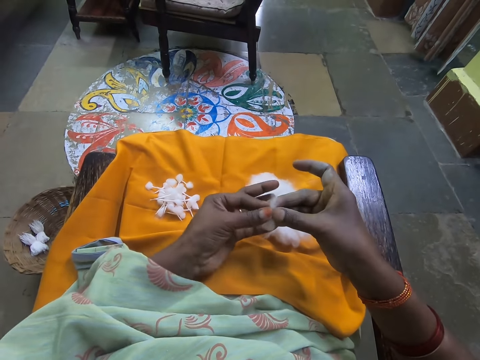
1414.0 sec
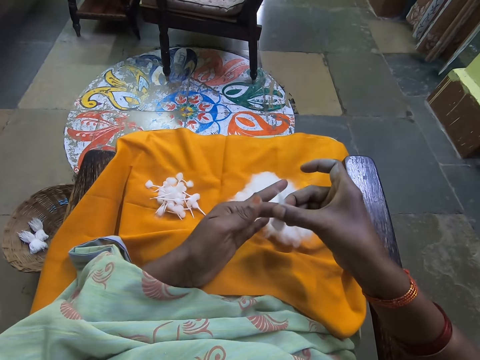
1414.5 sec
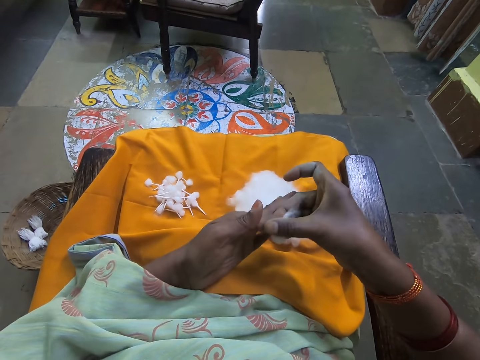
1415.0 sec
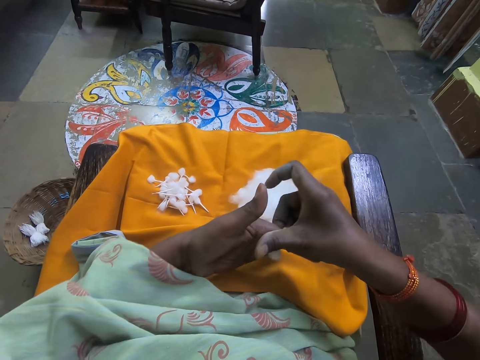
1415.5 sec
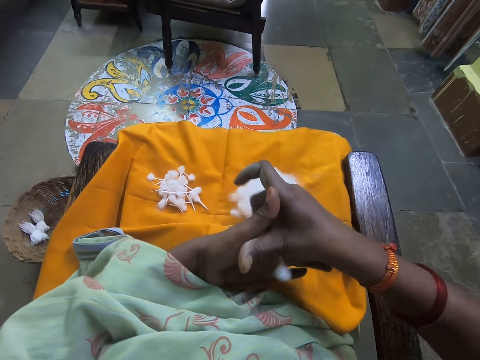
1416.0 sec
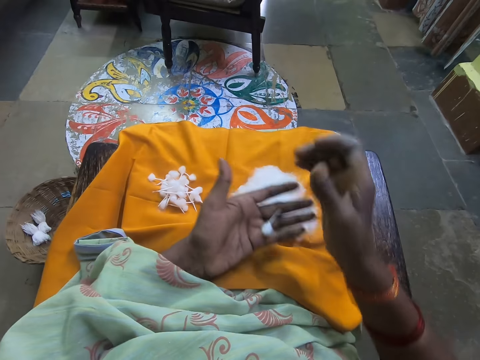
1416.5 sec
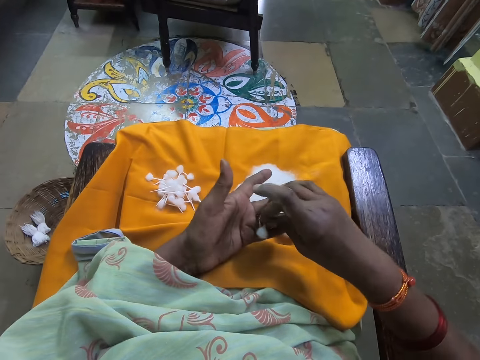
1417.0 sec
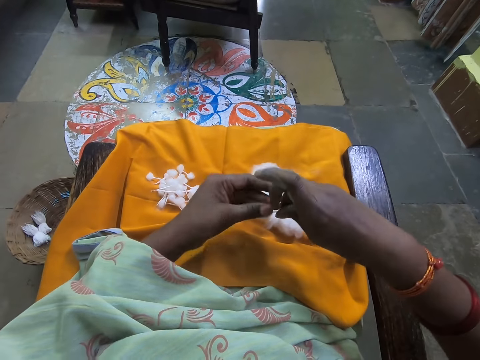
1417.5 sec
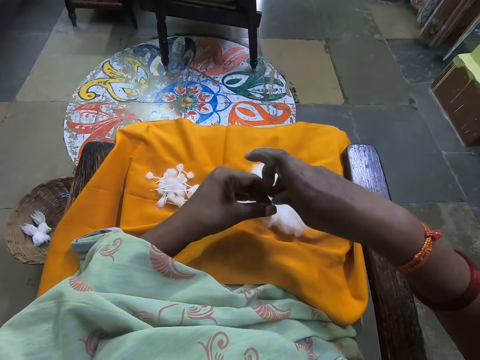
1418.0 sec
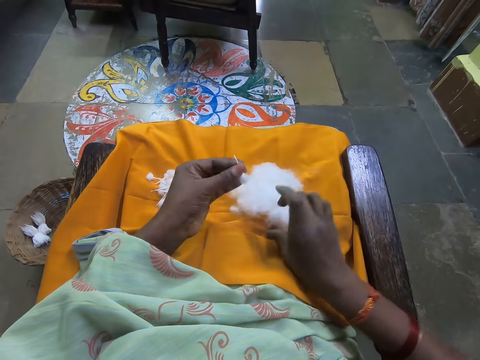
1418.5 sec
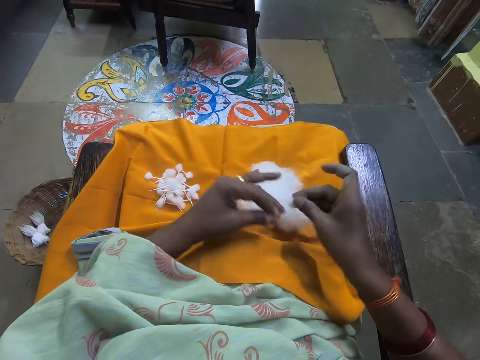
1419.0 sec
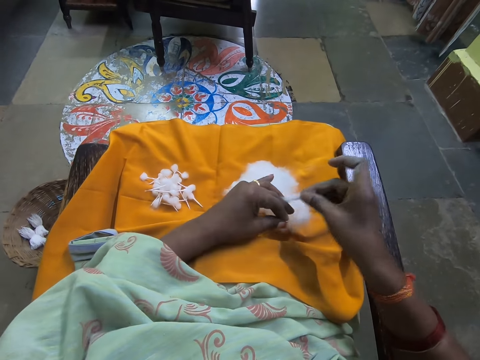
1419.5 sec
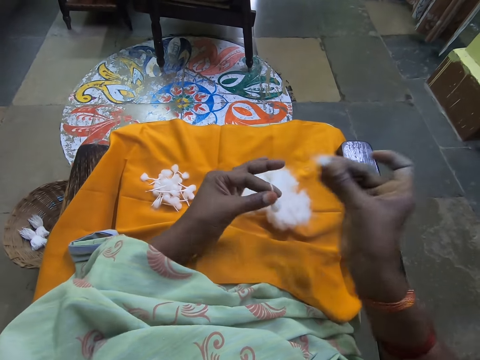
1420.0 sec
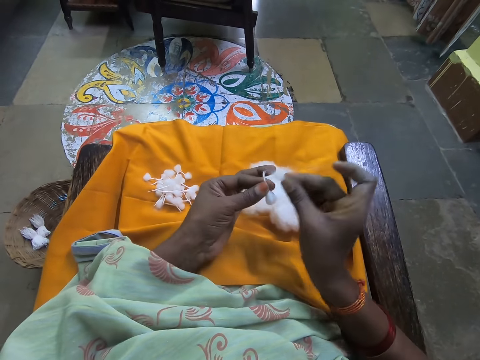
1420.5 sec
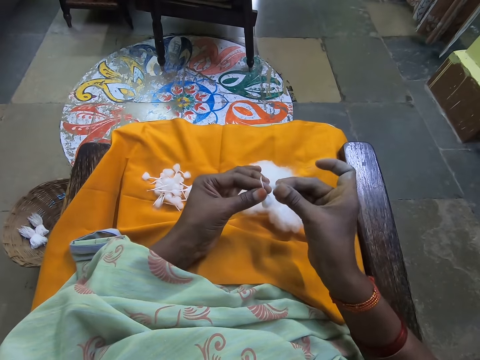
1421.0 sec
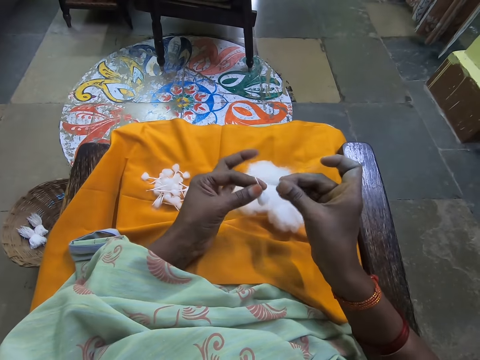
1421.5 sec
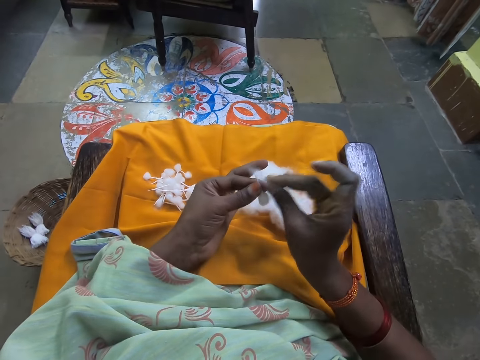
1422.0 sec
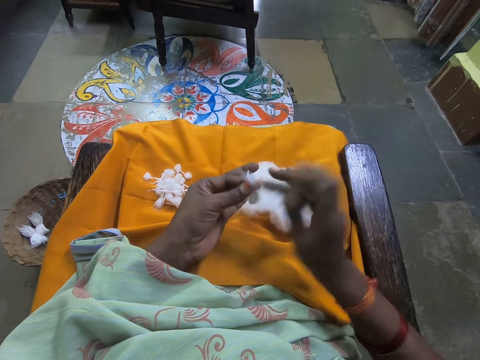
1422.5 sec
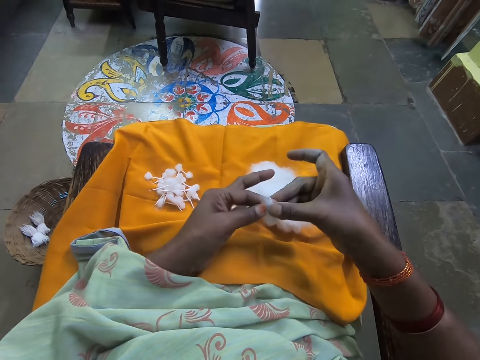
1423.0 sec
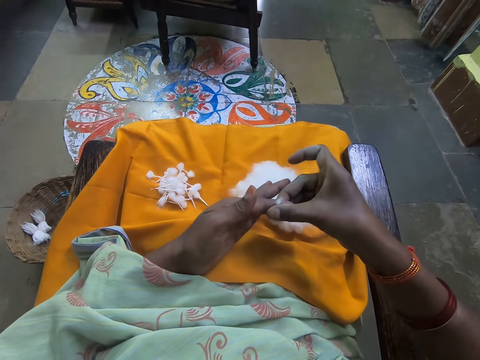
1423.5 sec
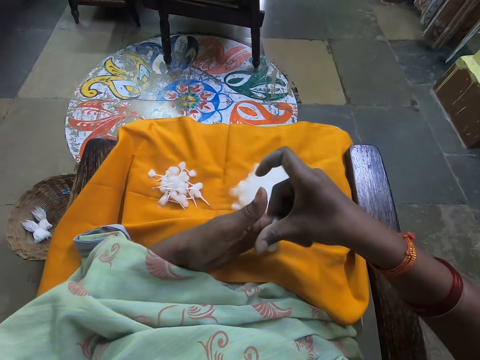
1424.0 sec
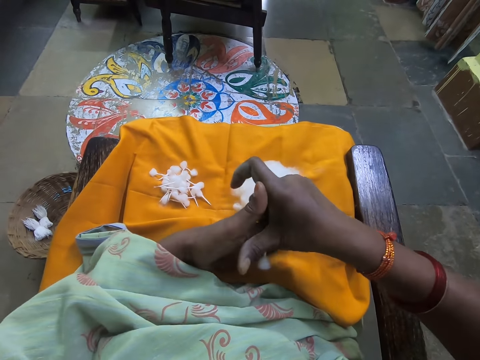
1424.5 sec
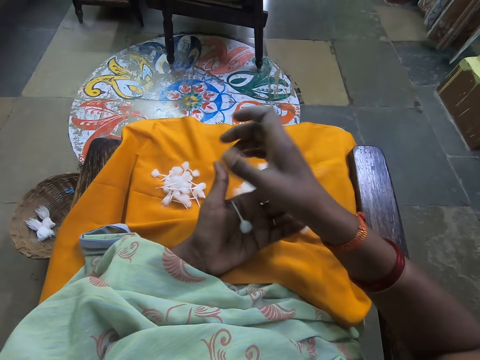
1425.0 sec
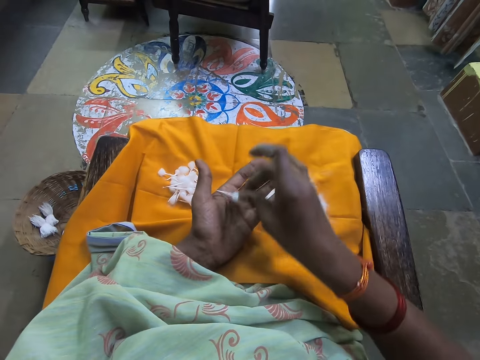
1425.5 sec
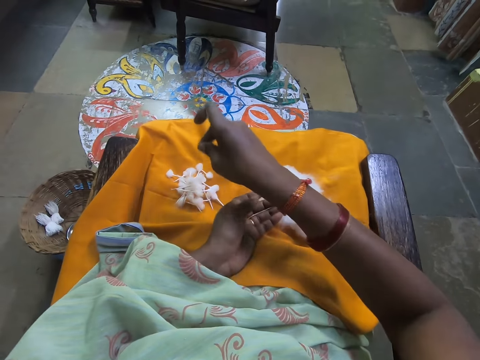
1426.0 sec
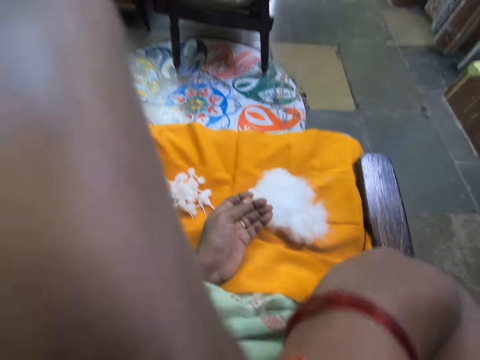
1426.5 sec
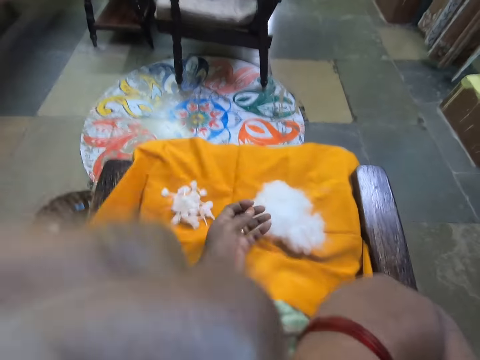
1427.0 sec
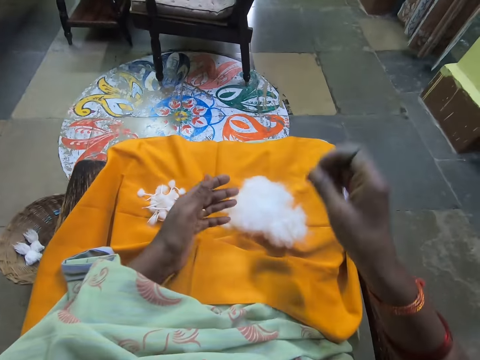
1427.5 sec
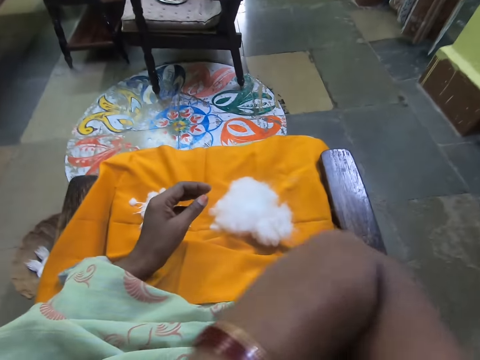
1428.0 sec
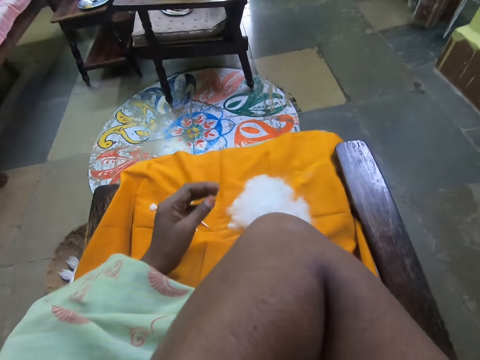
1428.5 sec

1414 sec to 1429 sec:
The camera wearer rolls cotton with both hands. She holds the cotton with her left hand. She places the cotton on the other hand. She picks cotton from the ball of cotton on her legs with her right hand. She pinches the cotton with her hands. She pulls the cotton with her hands. She rolls the cotton with her hands. She fixes the cotton to the cotton. She places the cotton on her legs with her right hand. She places the cotton on the other hand. She scratches her nose with her right hand.

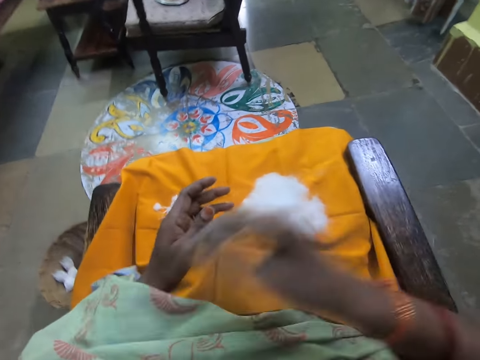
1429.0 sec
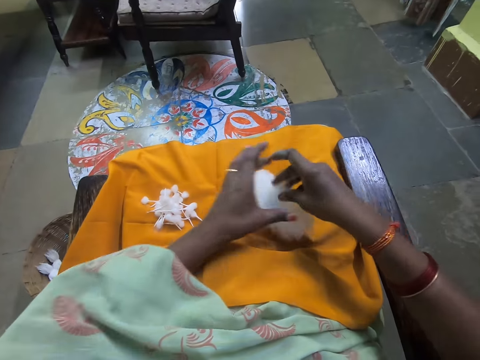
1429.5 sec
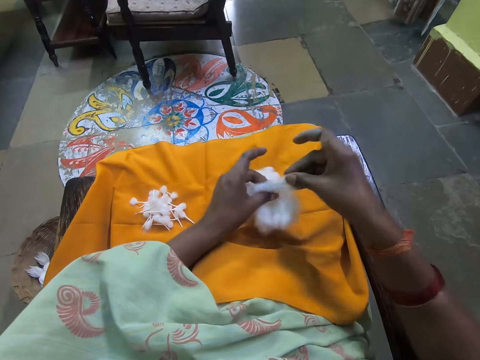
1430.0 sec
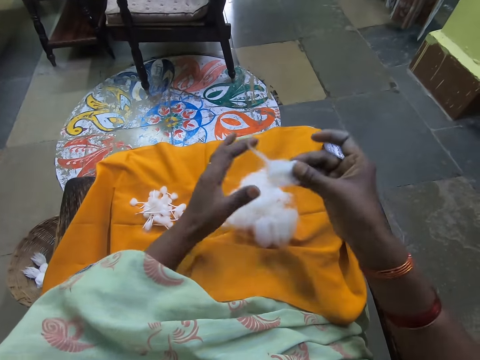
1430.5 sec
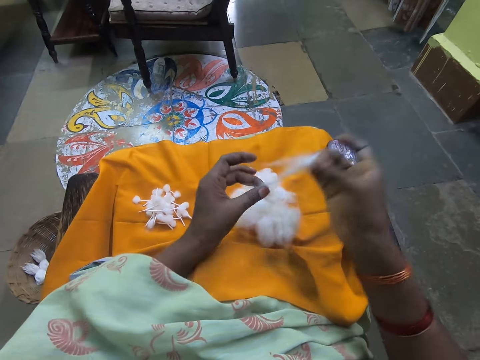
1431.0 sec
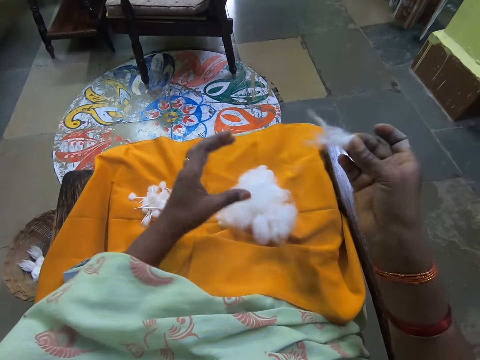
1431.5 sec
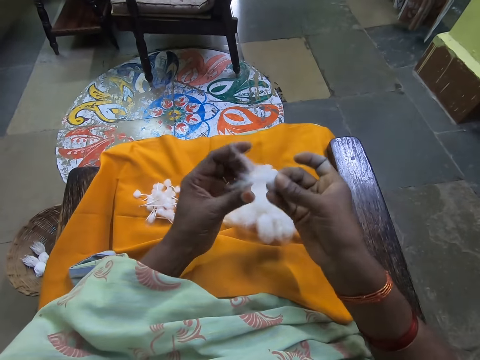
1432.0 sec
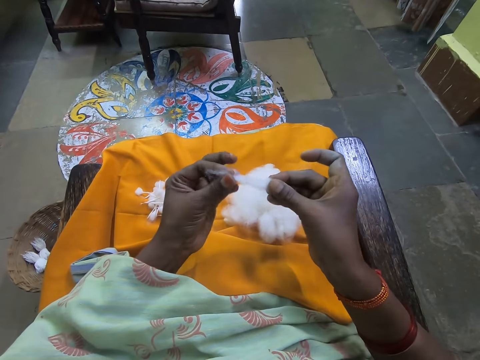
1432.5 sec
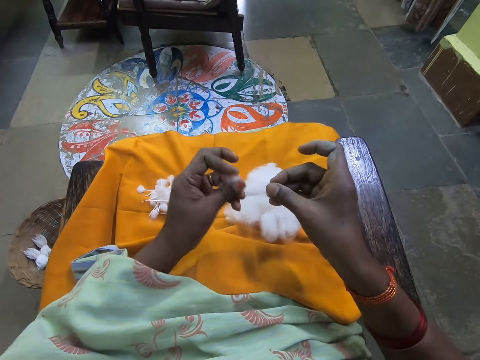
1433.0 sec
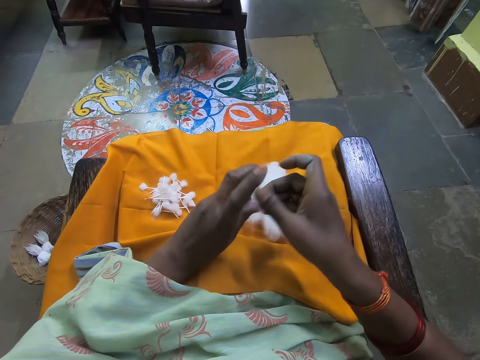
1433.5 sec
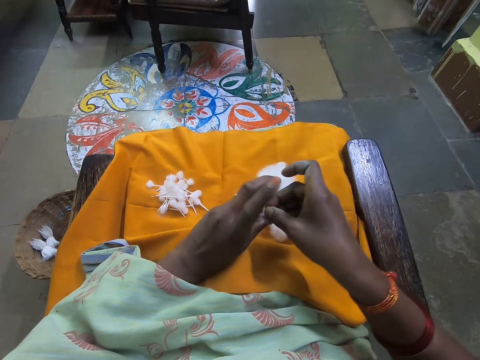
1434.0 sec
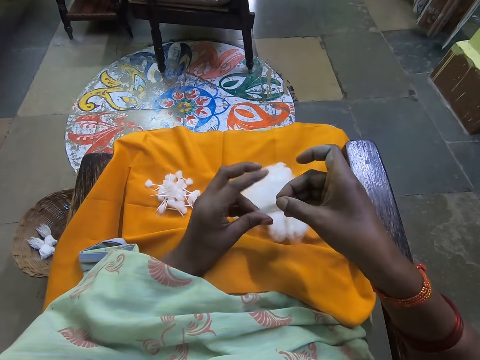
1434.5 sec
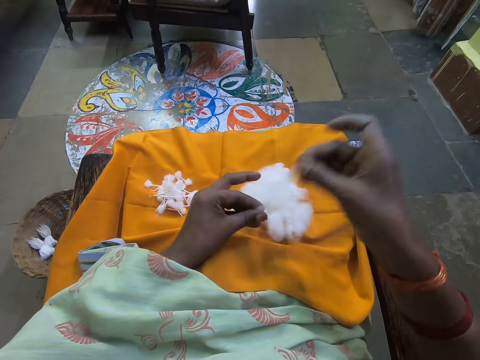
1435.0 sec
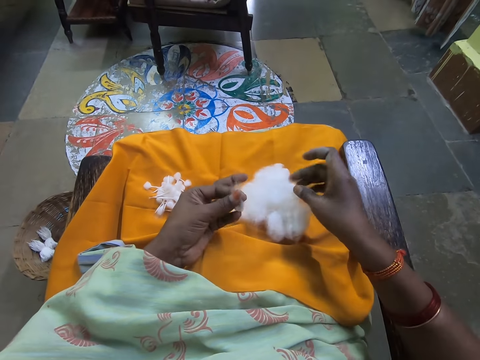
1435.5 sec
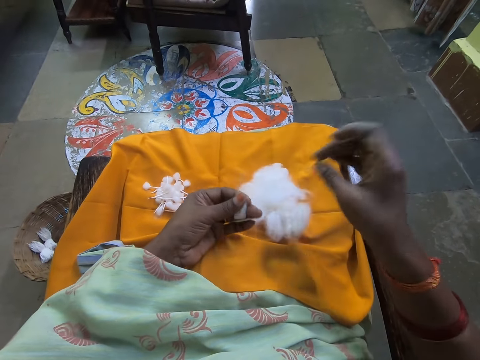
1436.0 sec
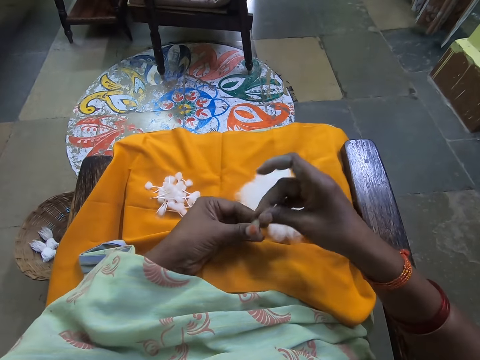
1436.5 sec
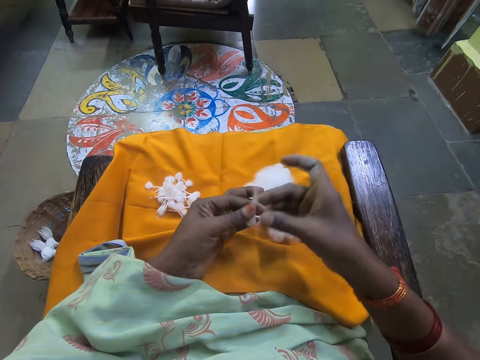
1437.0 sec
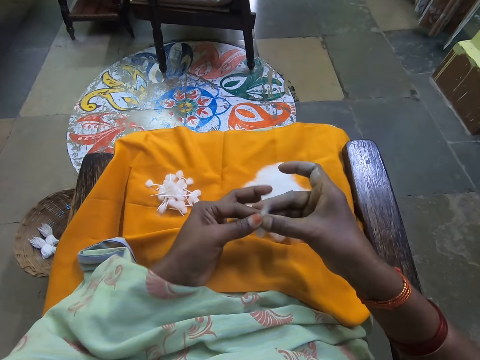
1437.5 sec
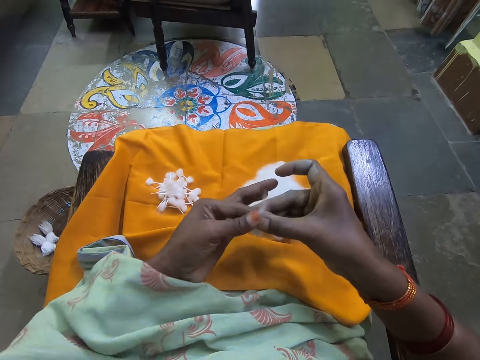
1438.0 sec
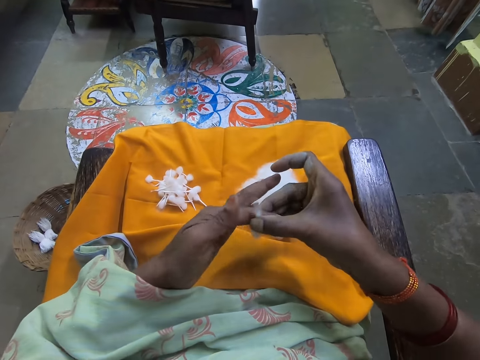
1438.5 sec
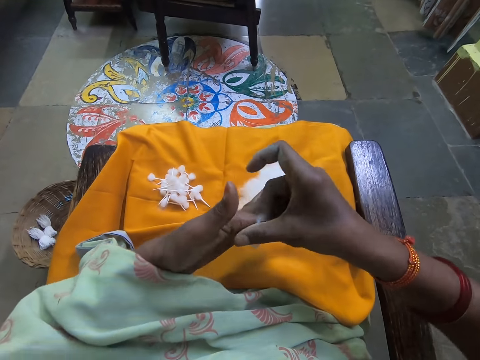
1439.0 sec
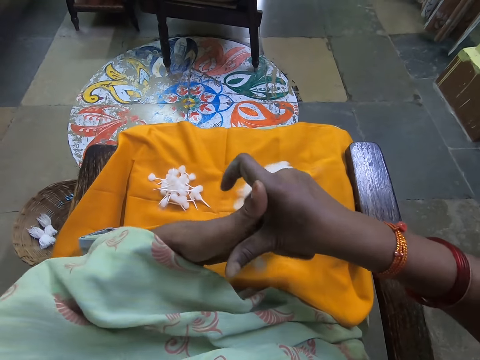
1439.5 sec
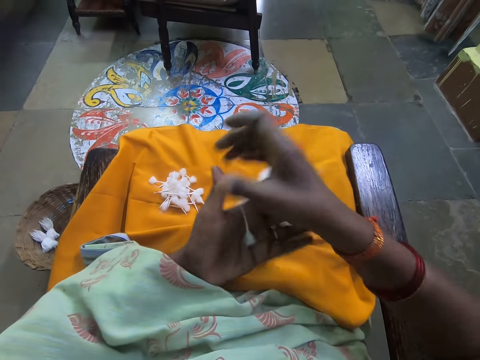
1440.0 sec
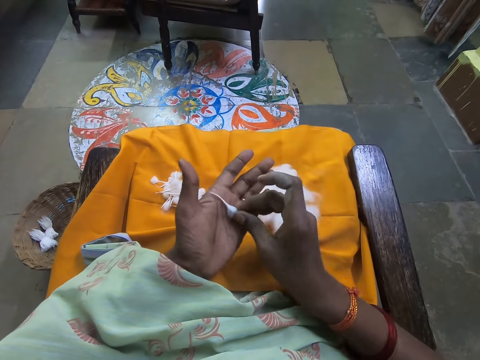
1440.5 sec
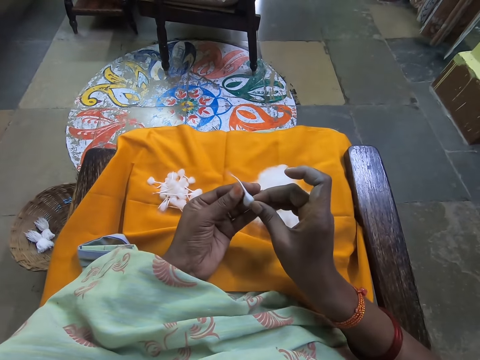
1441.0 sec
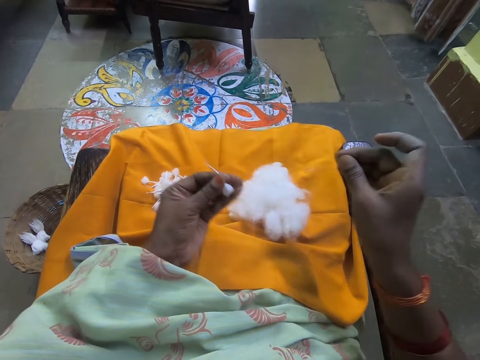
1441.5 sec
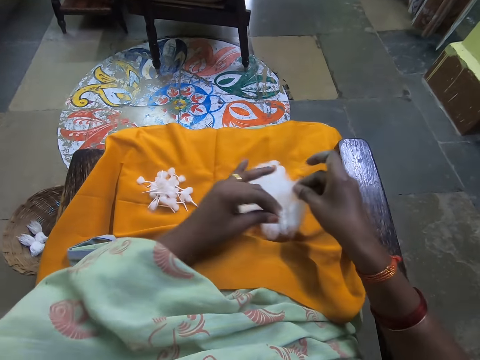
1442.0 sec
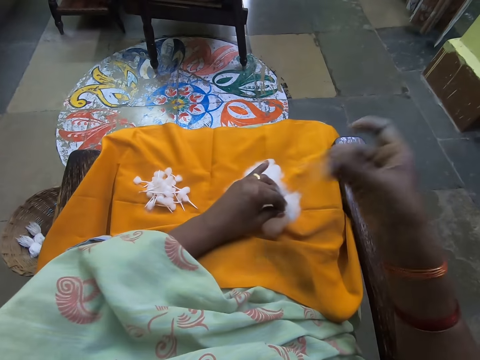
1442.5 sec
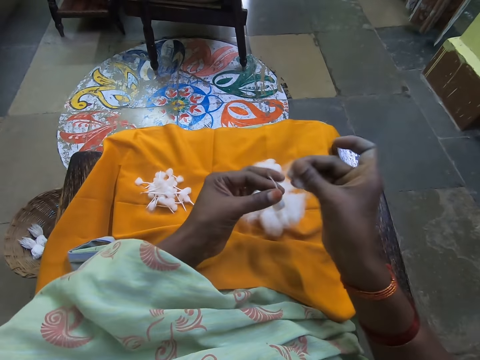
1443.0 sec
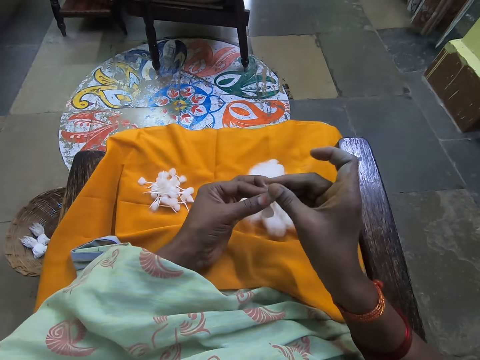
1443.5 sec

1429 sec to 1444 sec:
The camera wearer picks cotton from the ball of cotton on her legs with her right hand. She pinches the cotton with her hands. She cuts cotton with her left hand from the piece of cotton in her right hand. She holds the cotton with both hands. She places the cotton on the ball of cotton on her legs with her left hand. She rolls the cotton with her hands. She holds the cotton with both hands, folds the cotton with her hands, and pinches the cotton with her hand. She places a piece of cotton on the ball of cotton on her legs with her left hand. She rolls the cotton with her hands. She holds the cotton with her hands. She places the cotton on her other hand. She picks cotton from the ball of cotton on her legs with her right hand. She pinches cotton from the cotton.
